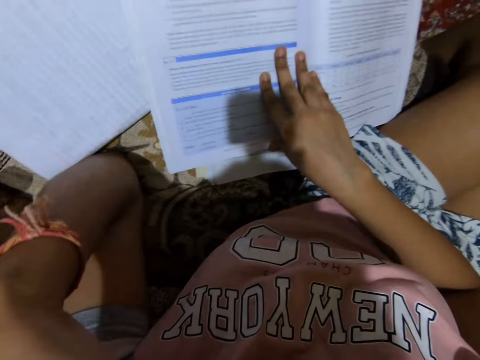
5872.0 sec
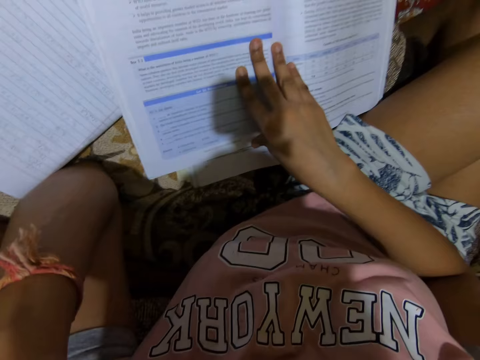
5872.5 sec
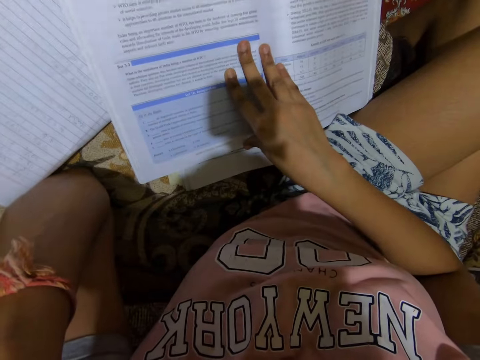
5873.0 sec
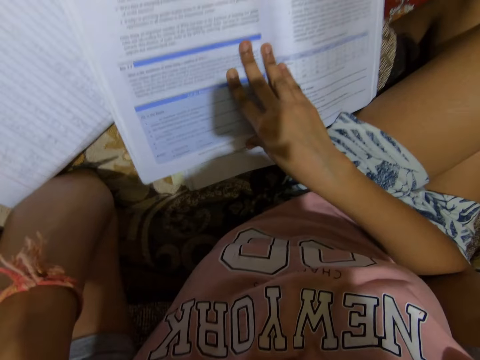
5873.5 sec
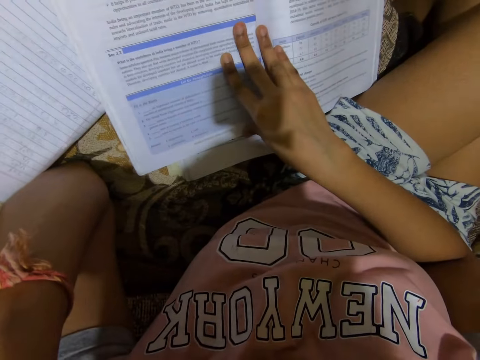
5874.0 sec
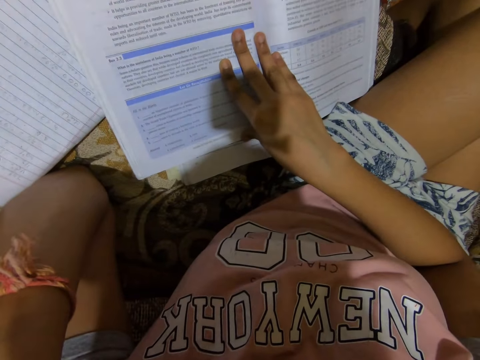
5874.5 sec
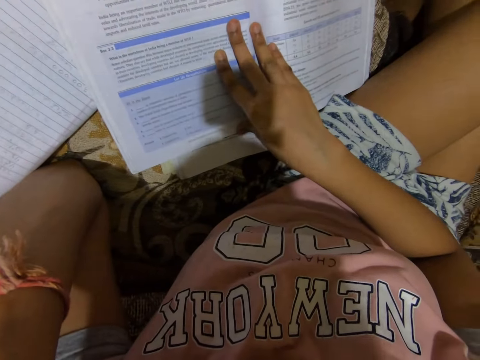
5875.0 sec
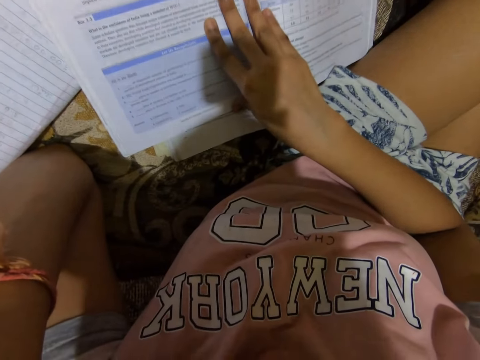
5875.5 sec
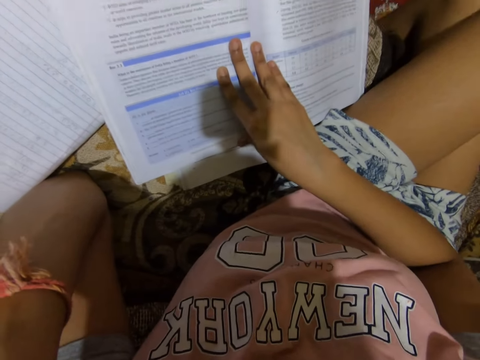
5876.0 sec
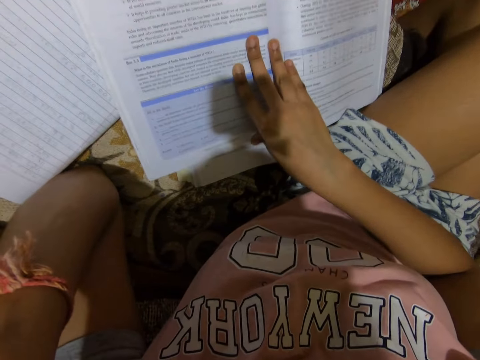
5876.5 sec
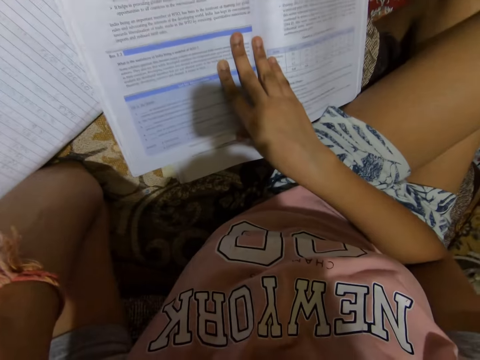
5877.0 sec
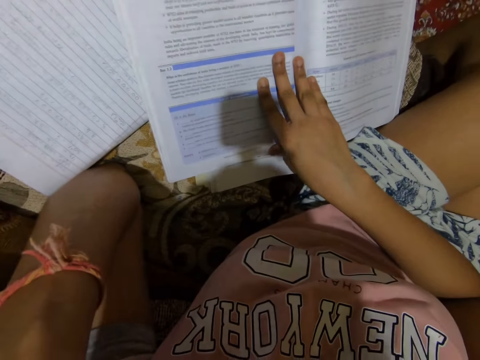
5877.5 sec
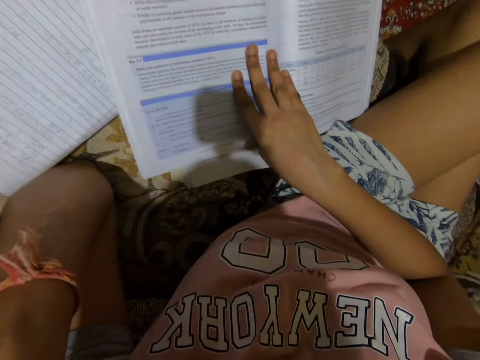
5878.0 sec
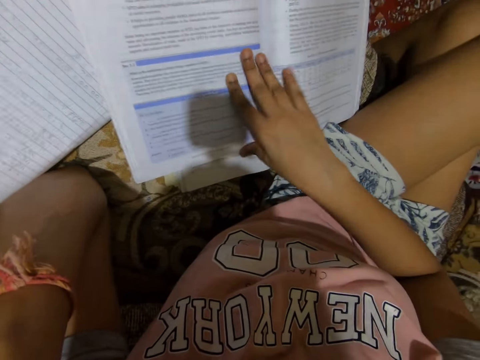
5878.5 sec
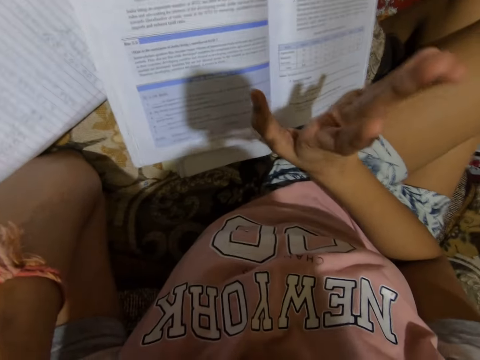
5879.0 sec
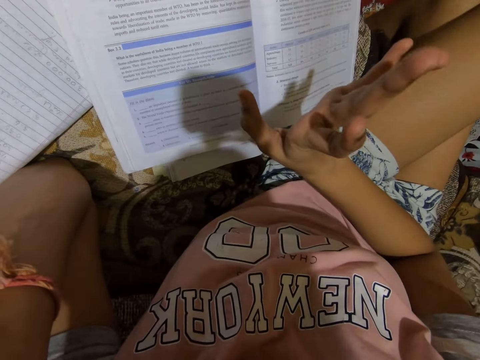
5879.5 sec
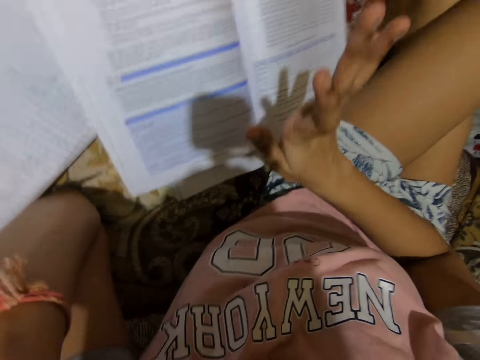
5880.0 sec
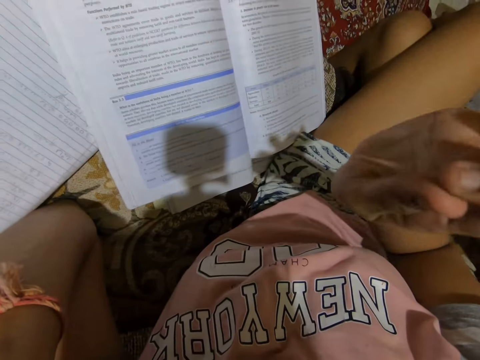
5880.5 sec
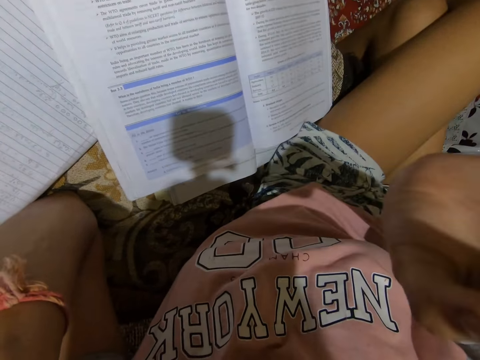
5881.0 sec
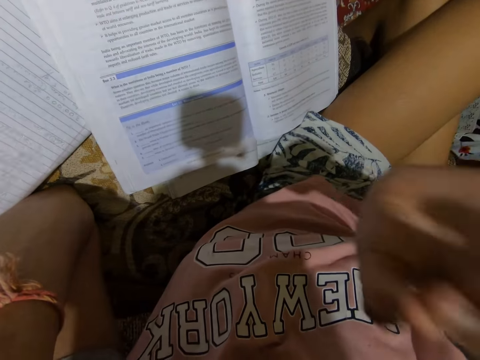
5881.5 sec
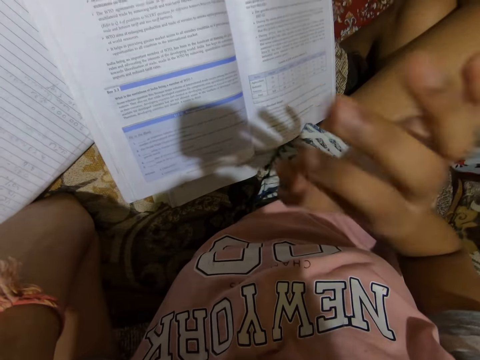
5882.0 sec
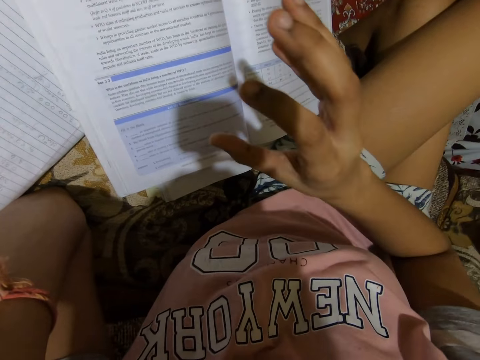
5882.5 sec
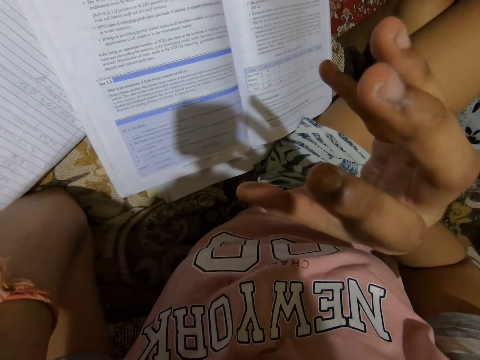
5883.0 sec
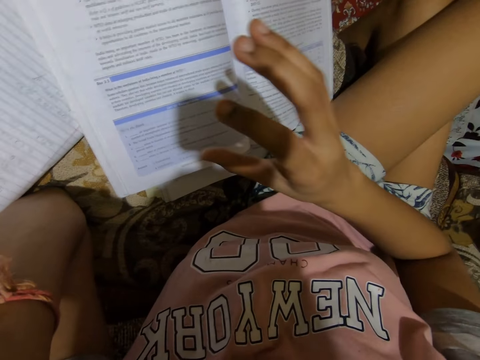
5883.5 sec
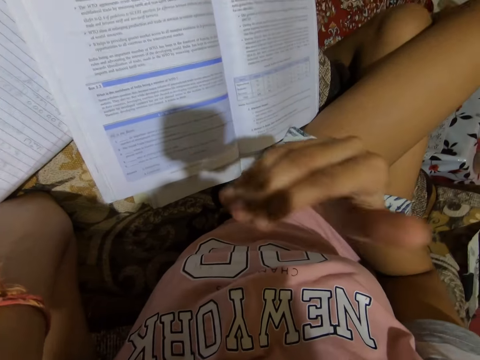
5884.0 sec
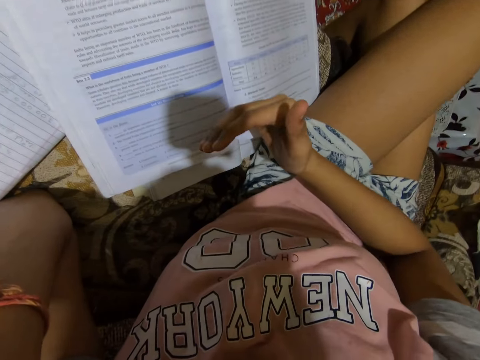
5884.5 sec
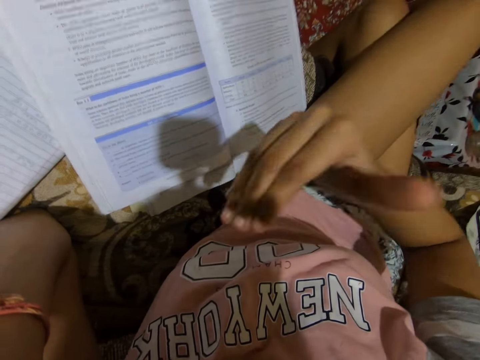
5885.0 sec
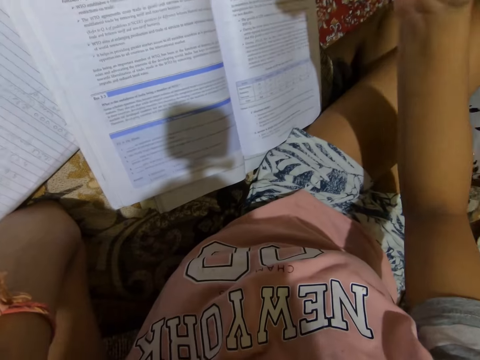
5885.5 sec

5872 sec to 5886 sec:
The camera wearer reads loud from the book. She removes her right hand from the textbook. She gesticulates with her right hand.

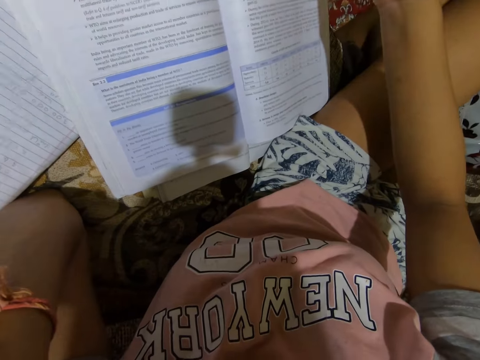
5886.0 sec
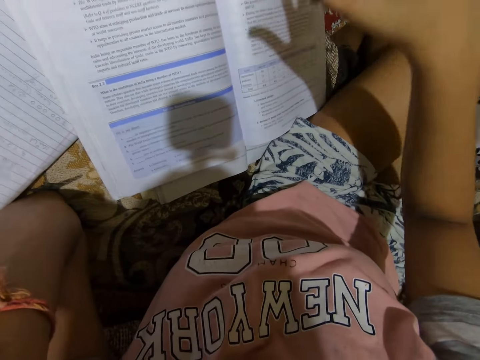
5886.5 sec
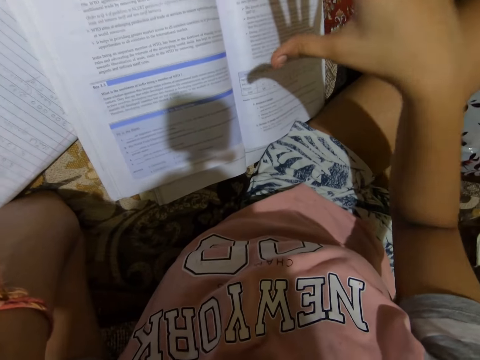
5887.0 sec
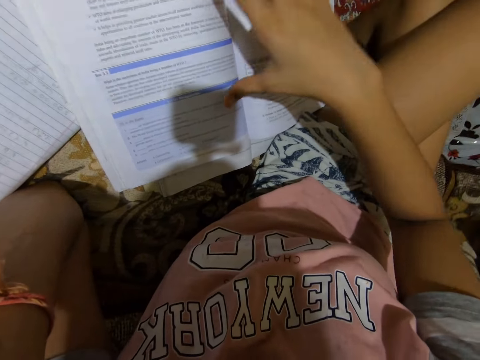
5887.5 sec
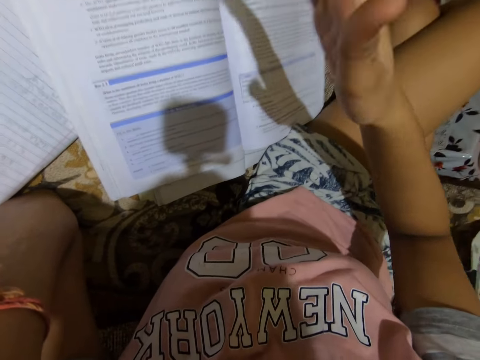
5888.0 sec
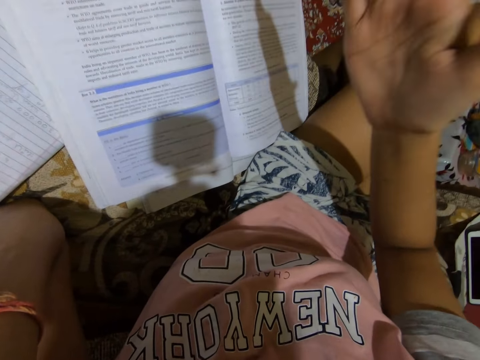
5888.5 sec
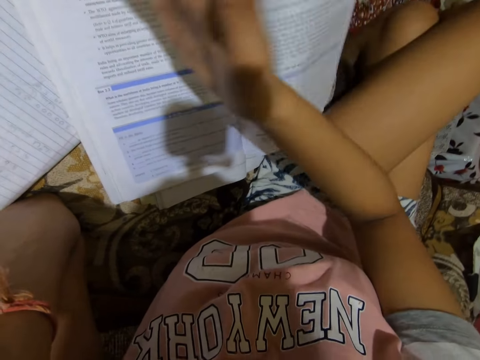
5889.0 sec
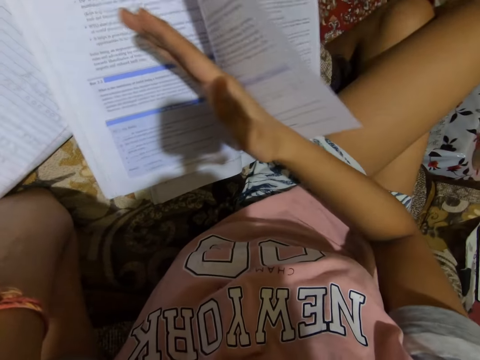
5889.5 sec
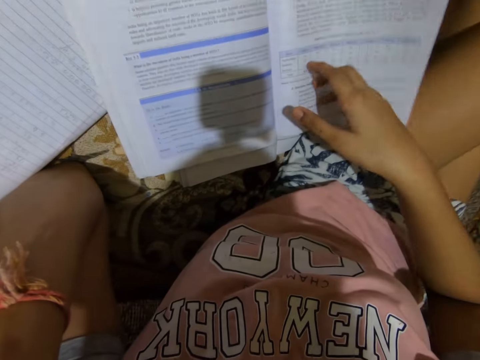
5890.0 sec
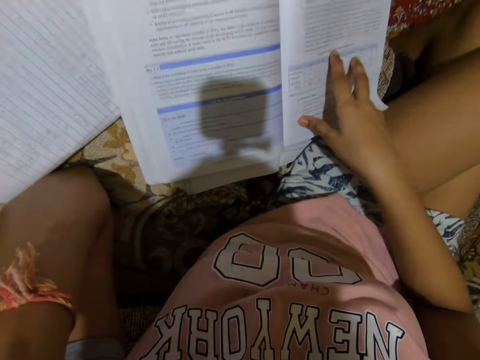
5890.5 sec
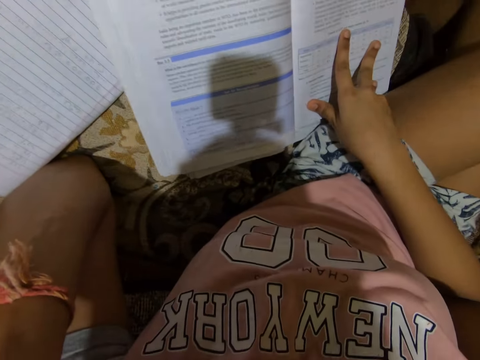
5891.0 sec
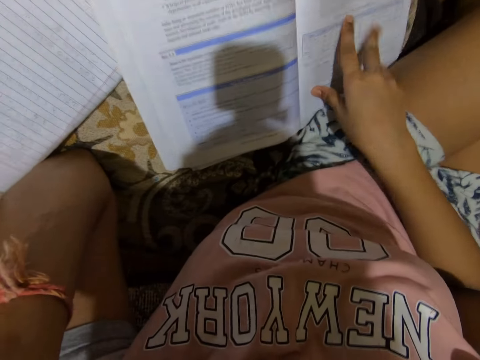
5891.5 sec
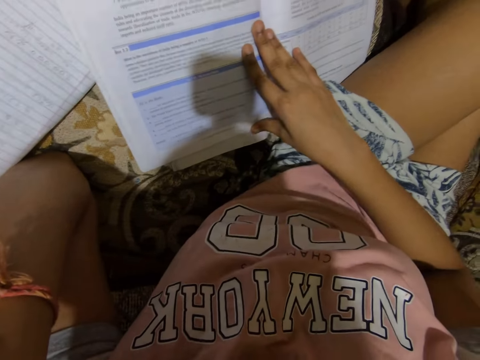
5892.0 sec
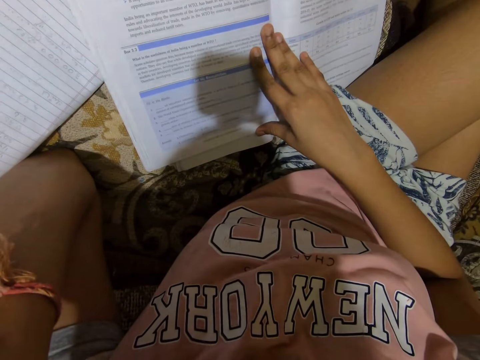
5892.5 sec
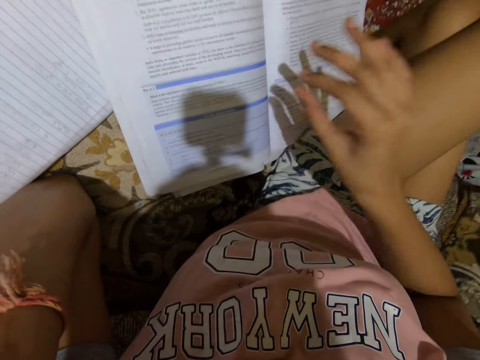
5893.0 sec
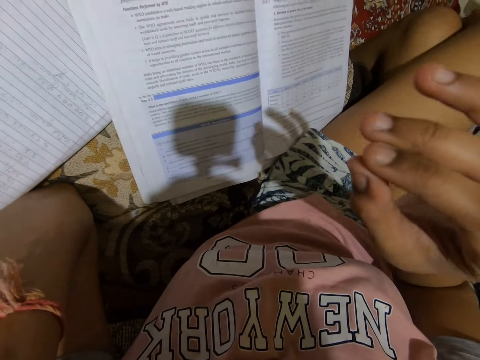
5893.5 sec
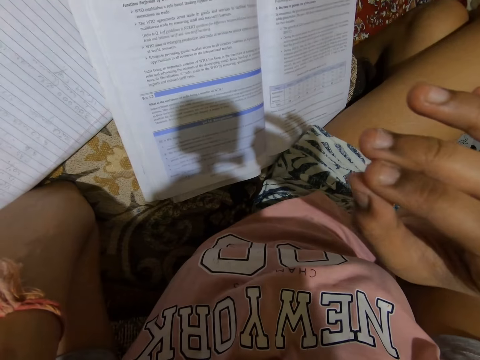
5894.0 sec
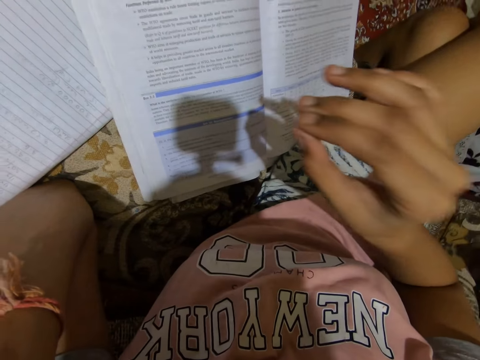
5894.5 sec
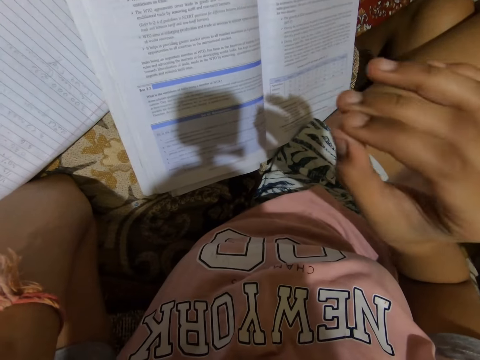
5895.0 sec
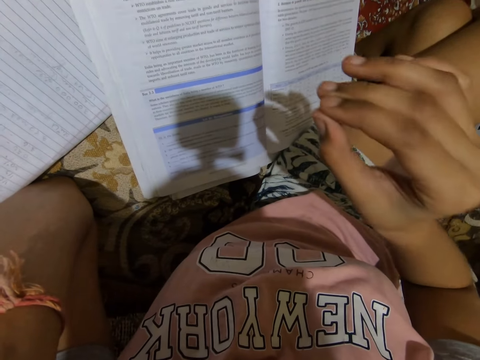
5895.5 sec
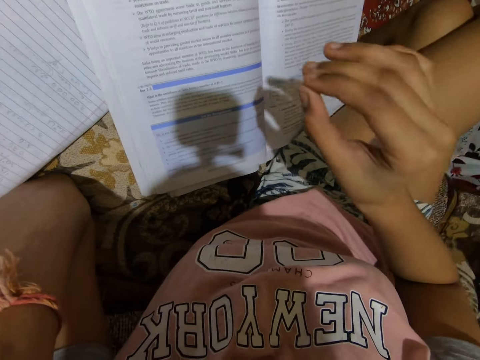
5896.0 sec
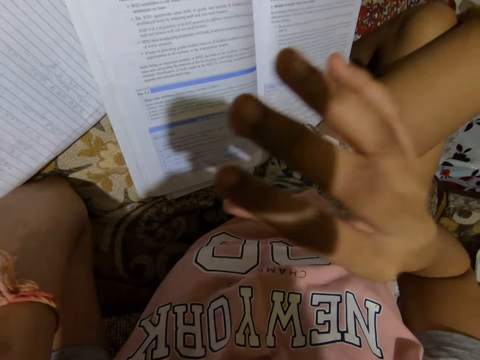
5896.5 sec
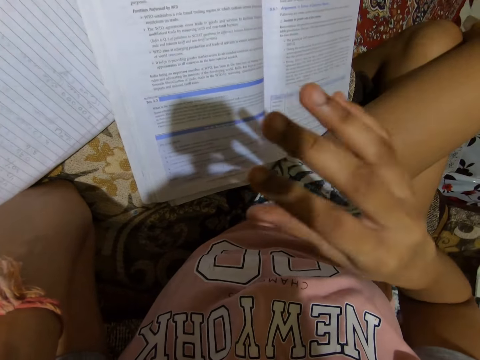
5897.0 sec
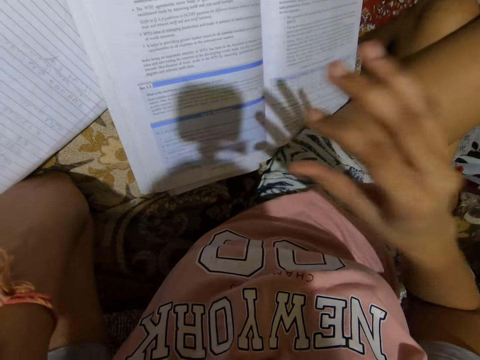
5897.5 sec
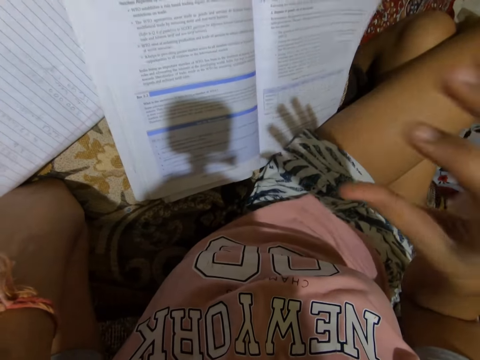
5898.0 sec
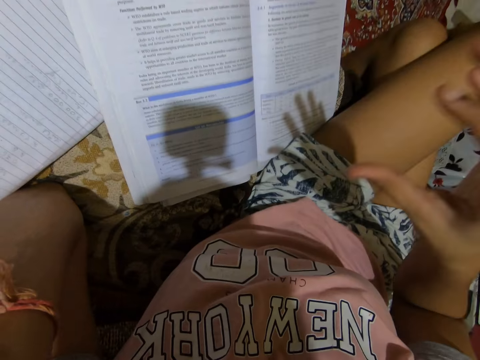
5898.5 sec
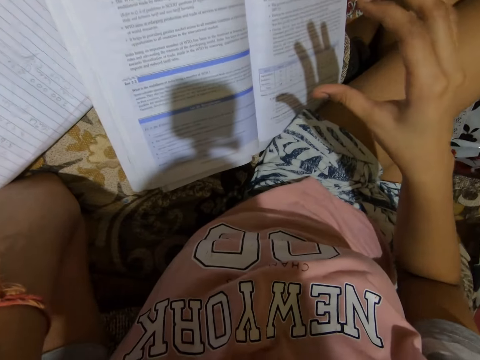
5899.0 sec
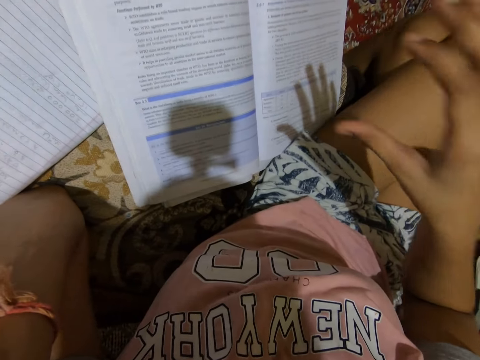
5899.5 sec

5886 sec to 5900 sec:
The camera wearer places her right hand on the textbook. She removes her right hand from the textbook and gesticulates with her right hand.
